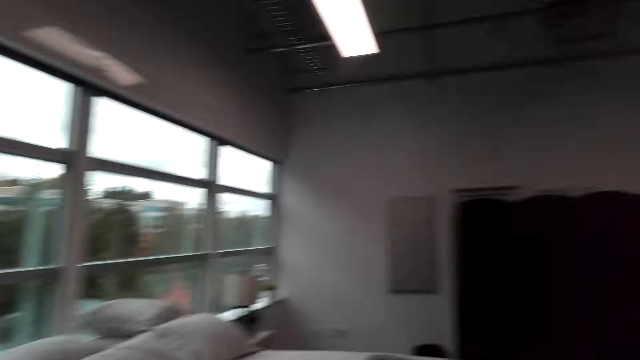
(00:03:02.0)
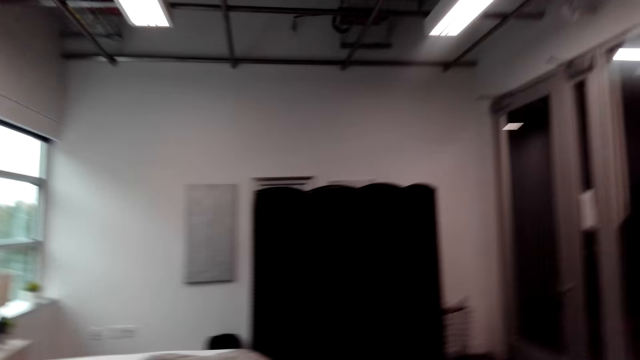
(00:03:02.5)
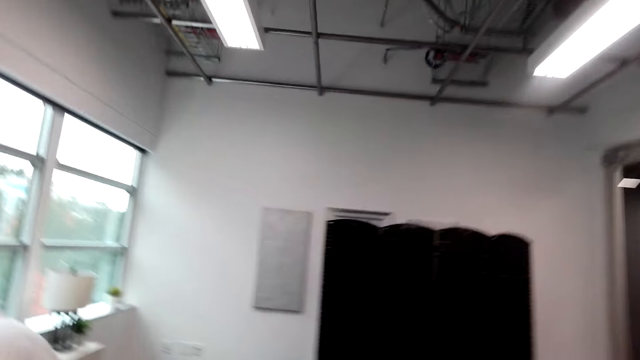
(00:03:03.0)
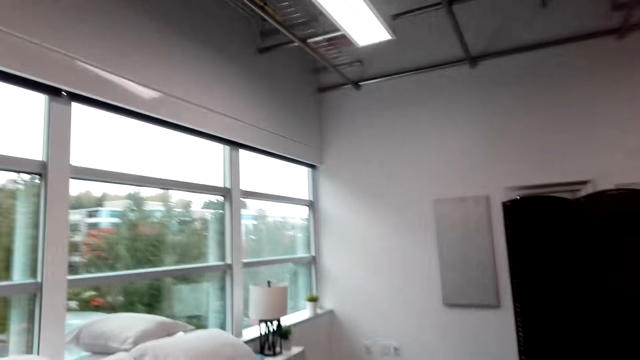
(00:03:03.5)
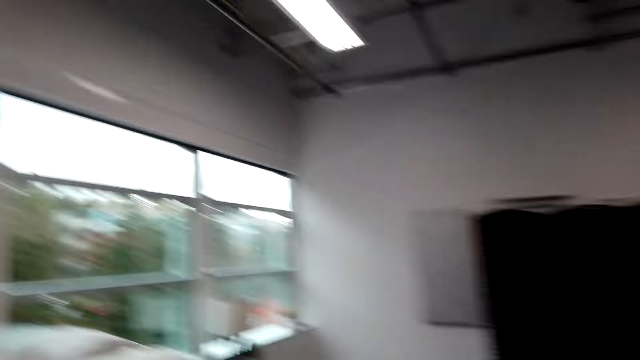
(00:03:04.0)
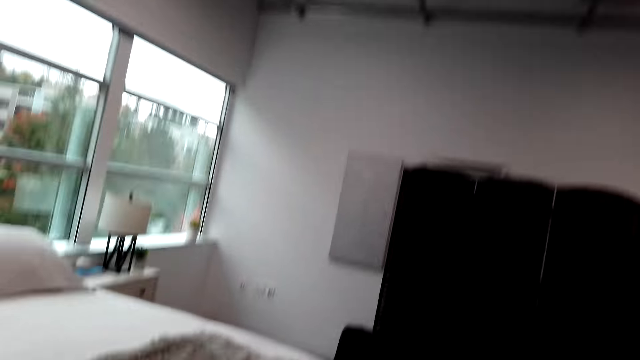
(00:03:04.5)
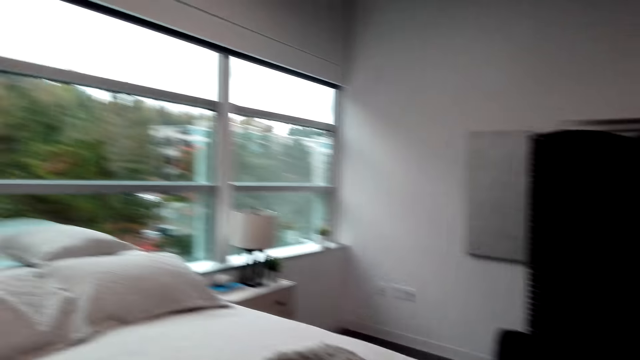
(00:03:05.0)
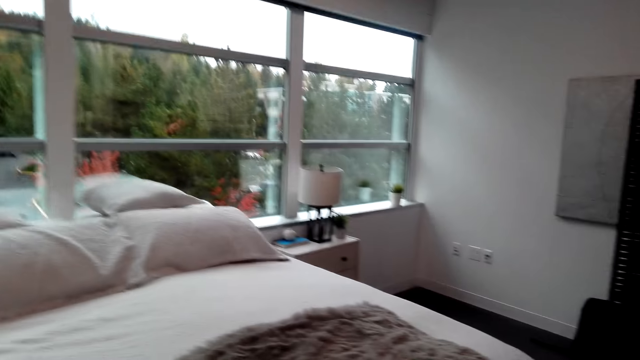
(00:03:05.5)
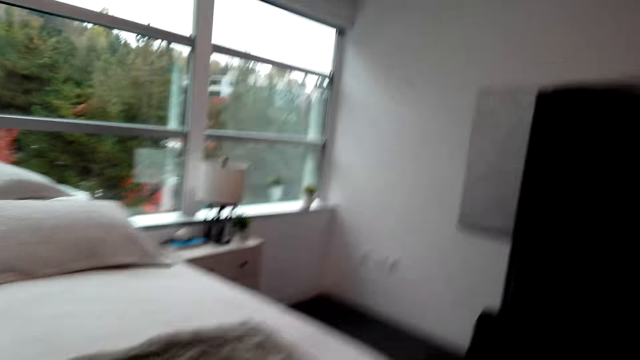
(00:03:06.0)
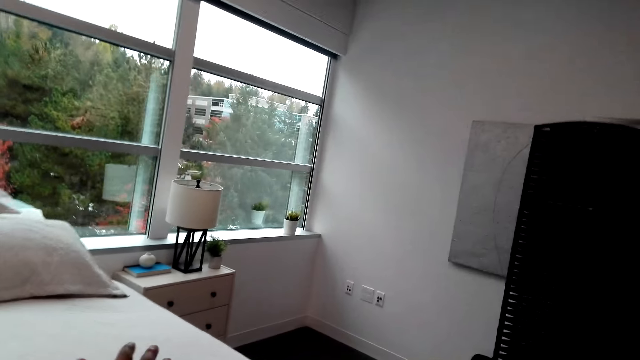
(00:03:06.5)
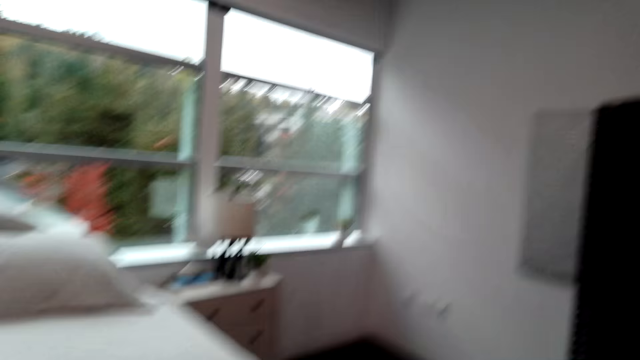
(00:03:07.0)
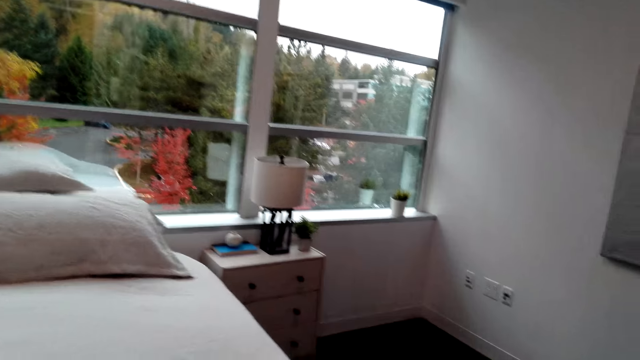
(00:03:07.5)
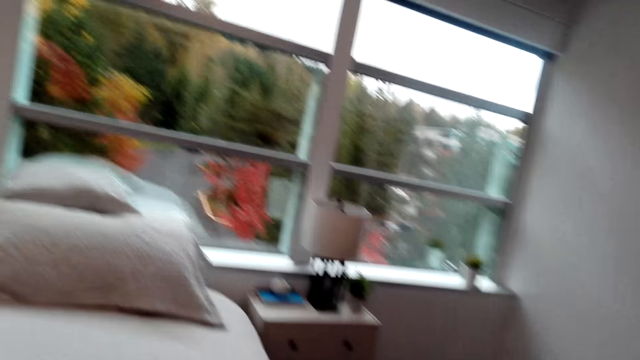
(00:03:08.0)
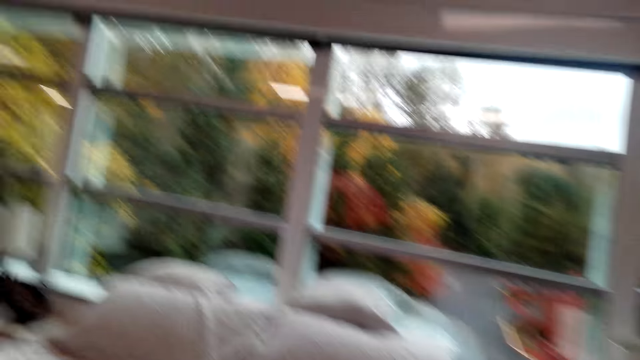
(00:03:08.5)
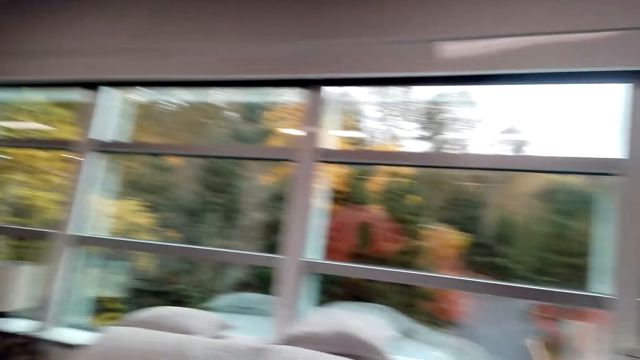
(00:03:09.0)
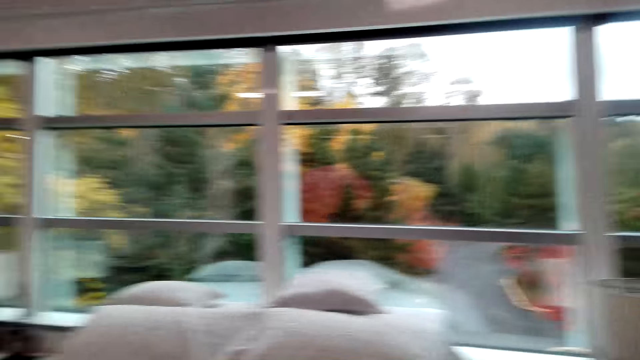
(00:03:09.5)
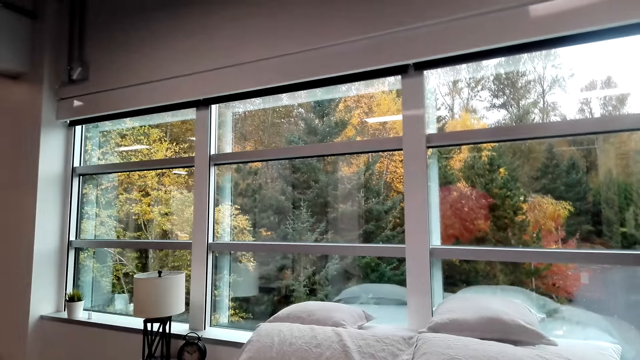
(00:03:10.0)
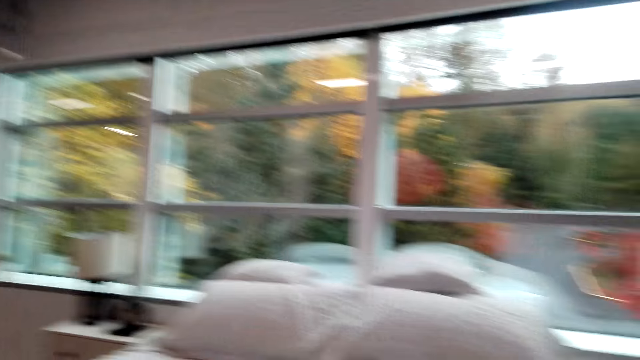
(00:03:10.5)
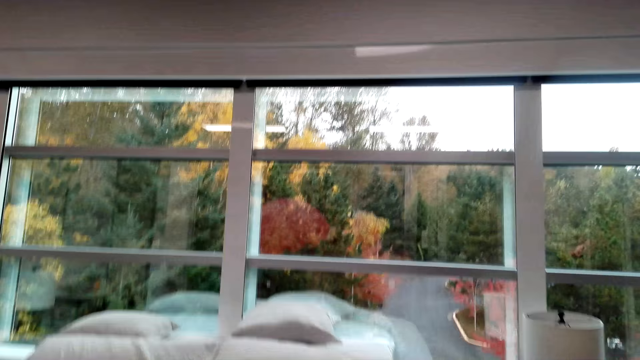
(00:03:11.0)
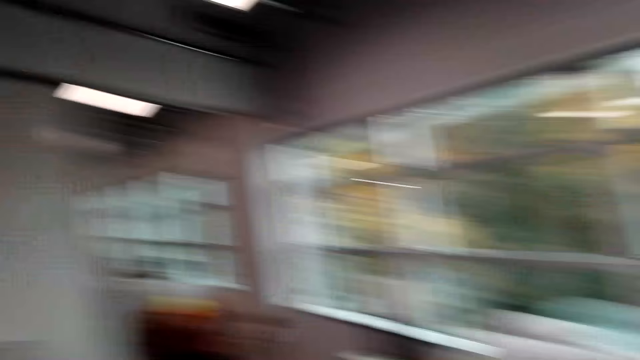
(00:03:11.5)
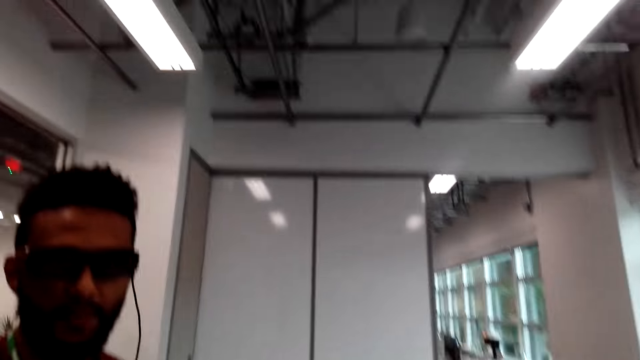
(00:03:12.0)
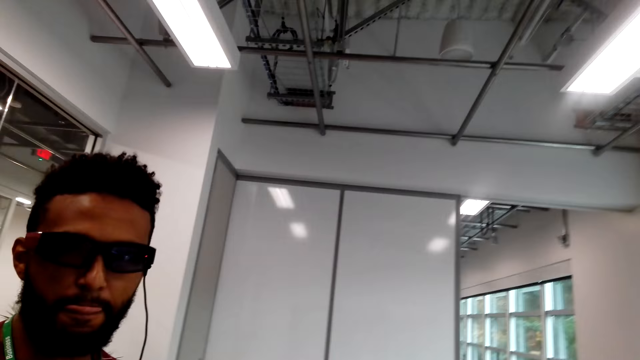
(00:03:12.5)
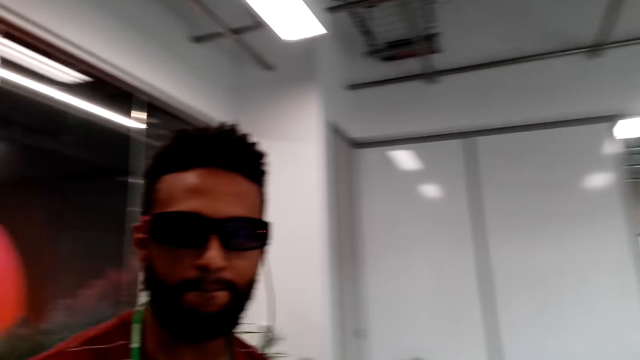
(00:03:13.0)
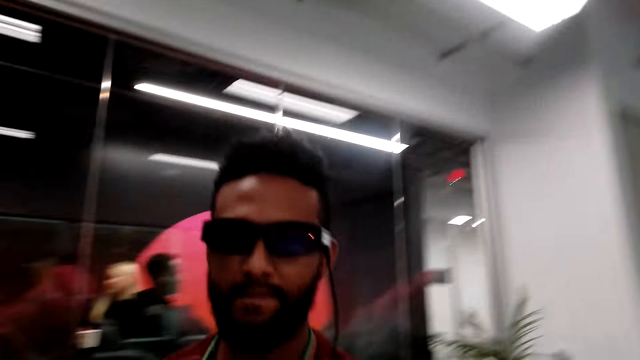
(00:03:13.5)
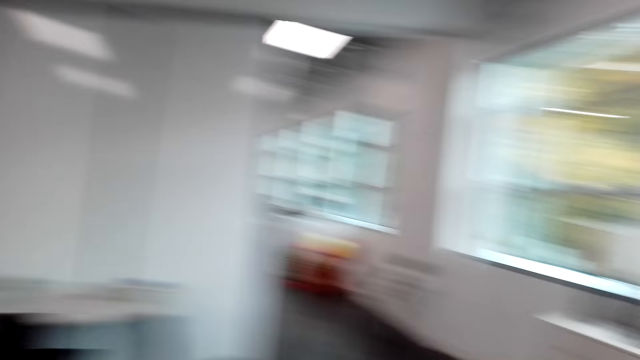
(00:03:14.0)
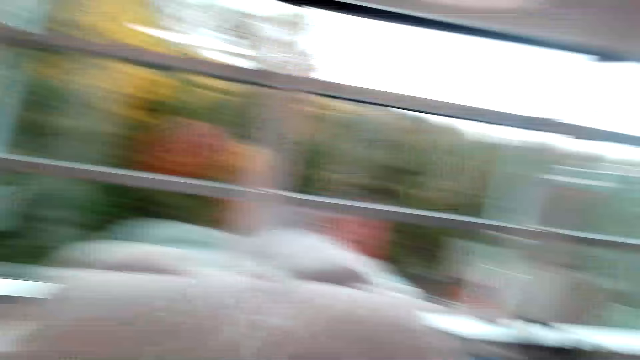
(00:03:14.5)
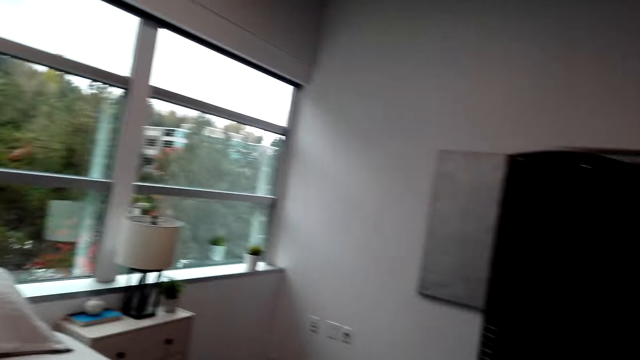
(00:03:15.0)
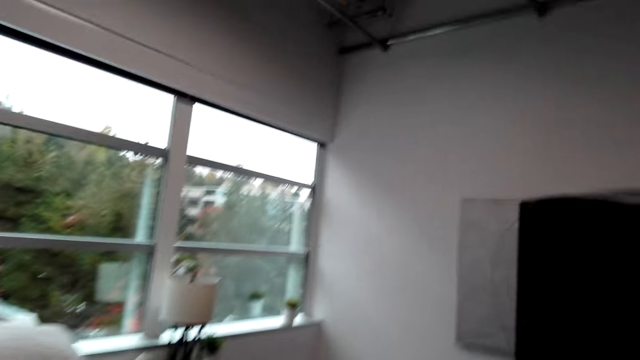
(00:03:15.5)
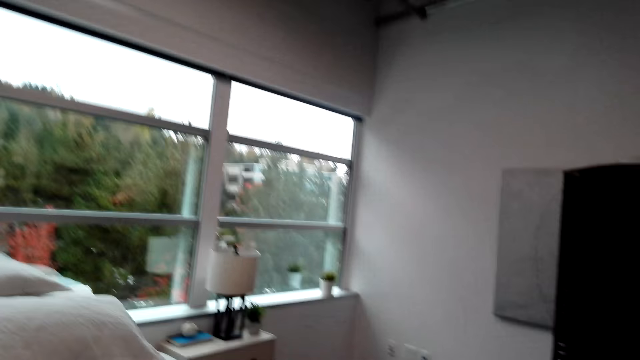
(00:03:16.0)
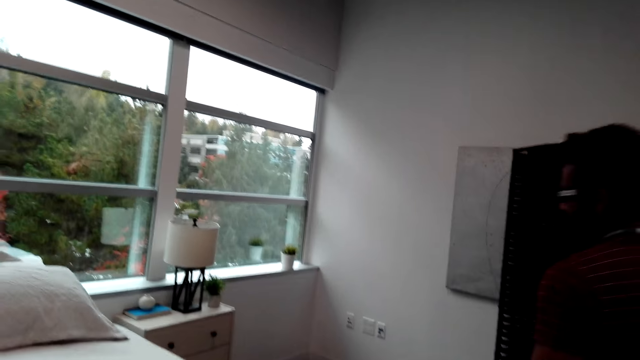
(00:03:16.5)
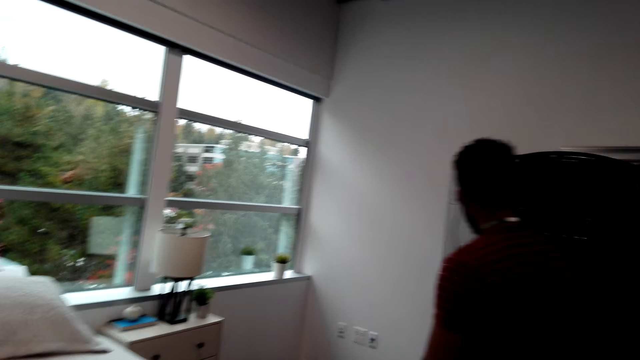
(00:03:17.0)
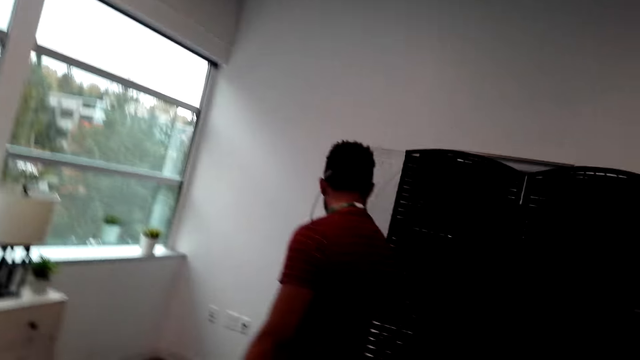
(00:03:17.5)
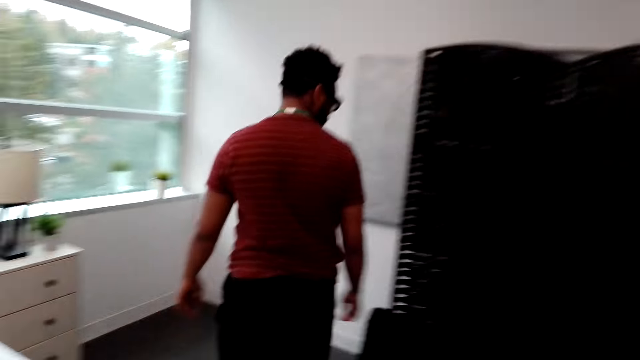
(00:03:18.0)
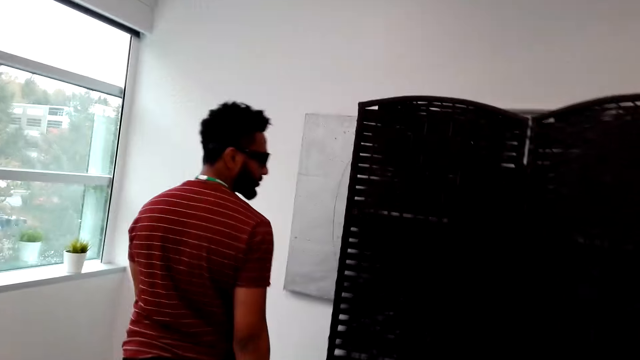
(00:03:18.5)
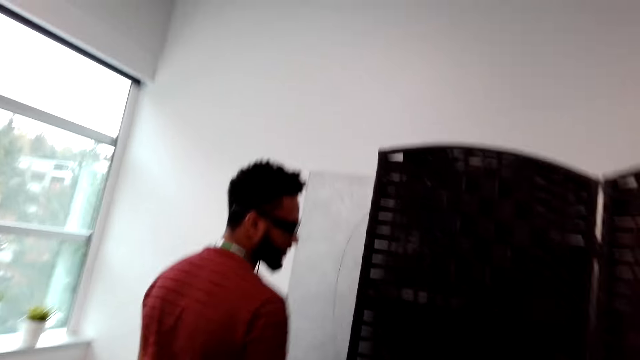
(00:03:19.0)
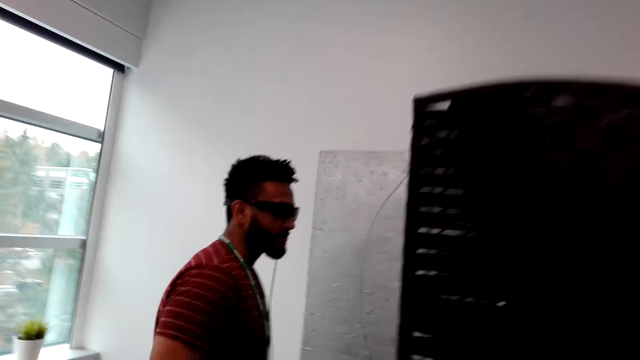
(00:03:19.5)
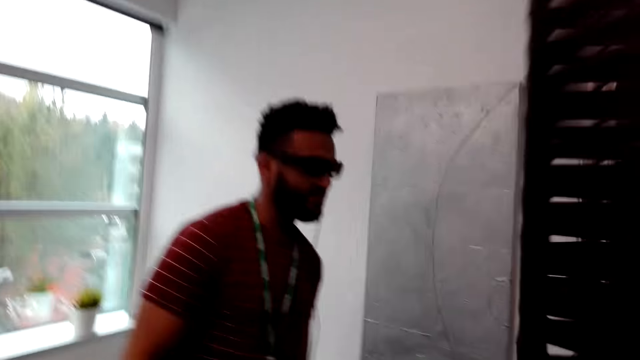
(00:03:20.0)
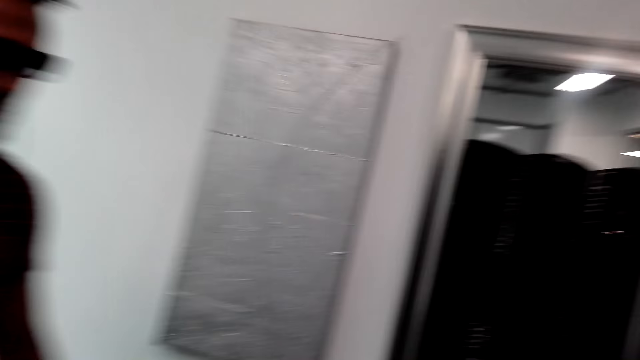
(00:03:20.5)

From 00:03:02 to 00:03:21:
A person points around. The camera wearer looks around.

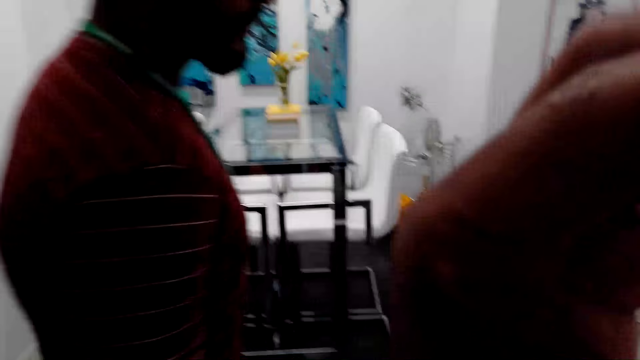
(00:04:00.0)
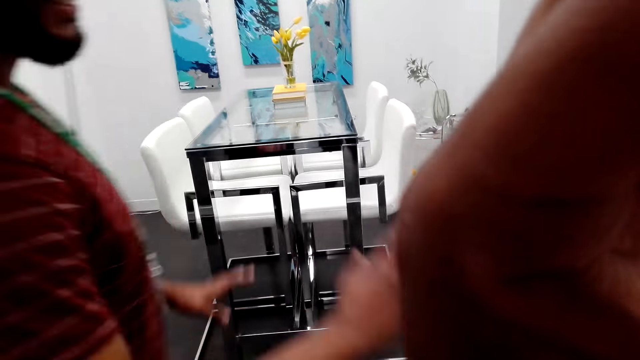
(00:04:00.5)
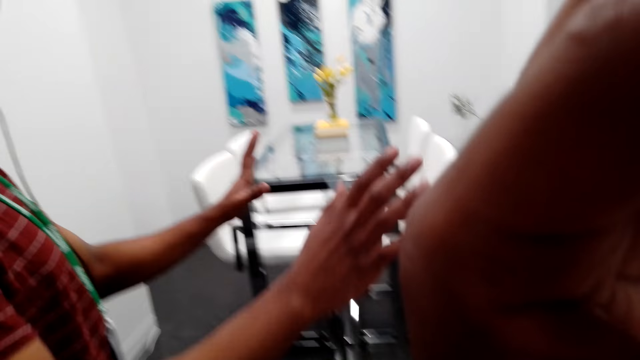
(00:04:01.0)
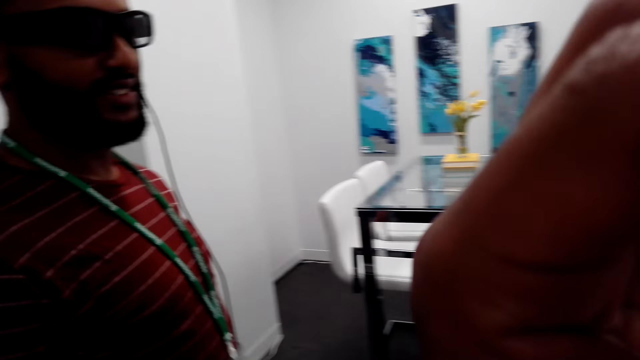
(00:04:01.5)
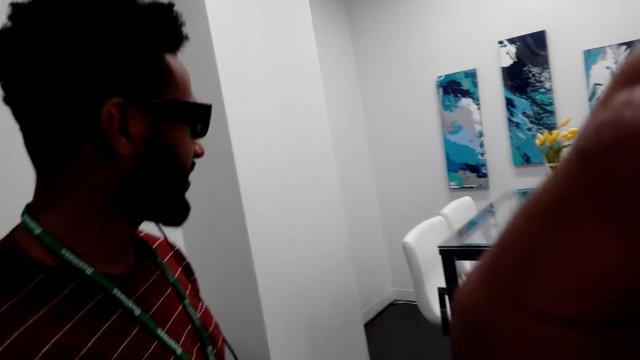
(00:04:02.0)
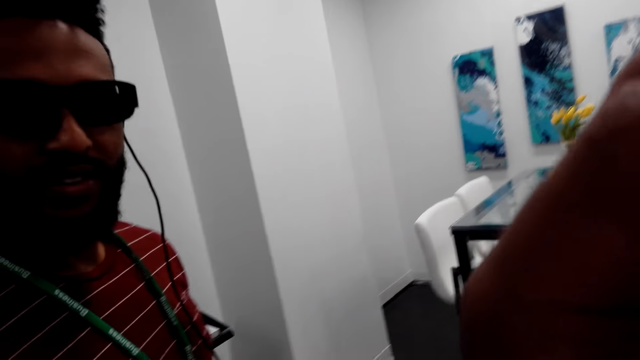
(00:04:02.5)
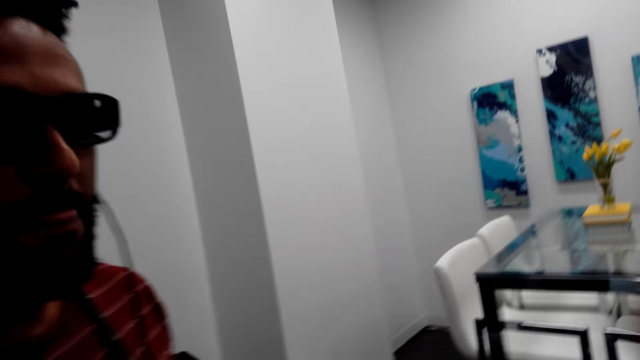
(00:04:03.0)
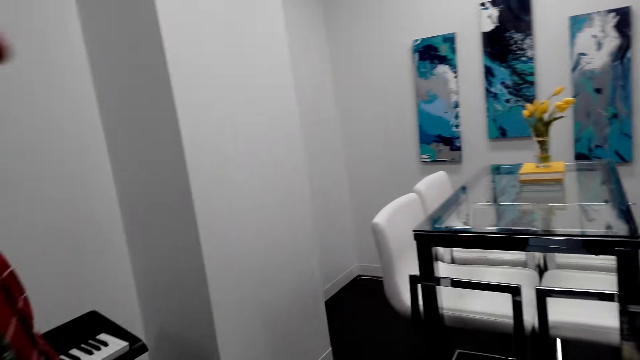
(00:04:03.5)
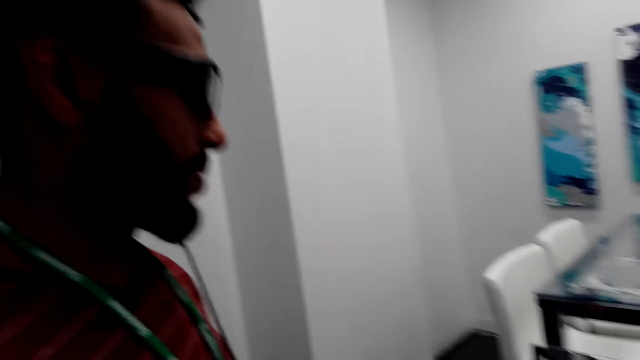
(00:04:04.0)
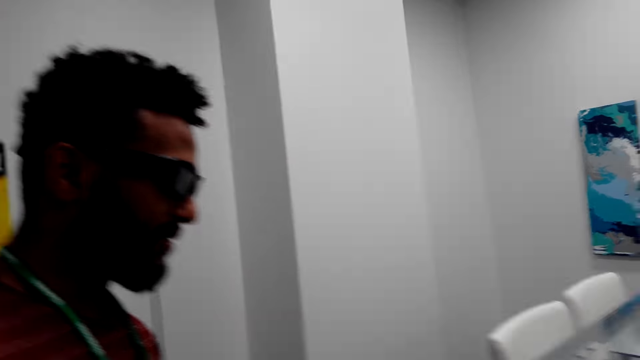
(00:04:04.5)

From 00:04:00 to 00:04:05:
A person moves his hands.
